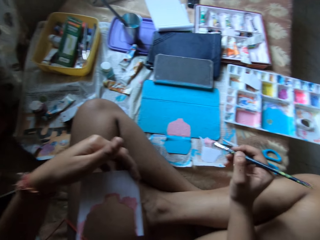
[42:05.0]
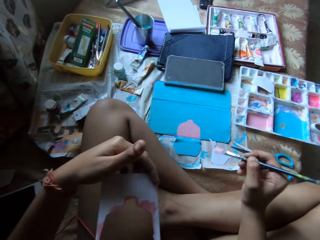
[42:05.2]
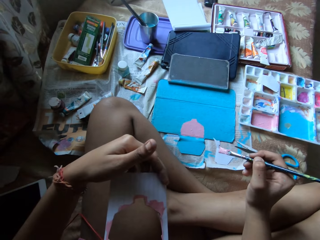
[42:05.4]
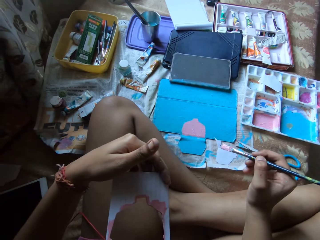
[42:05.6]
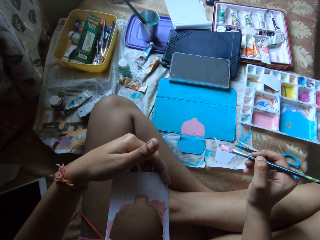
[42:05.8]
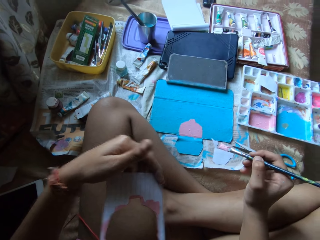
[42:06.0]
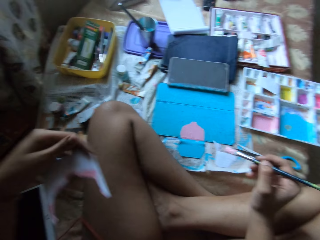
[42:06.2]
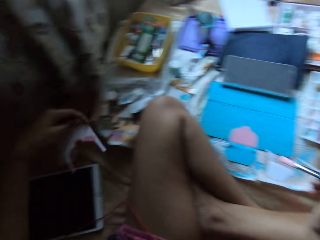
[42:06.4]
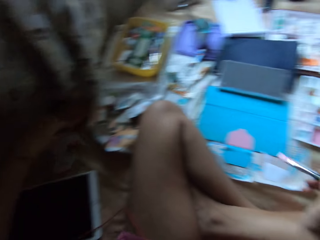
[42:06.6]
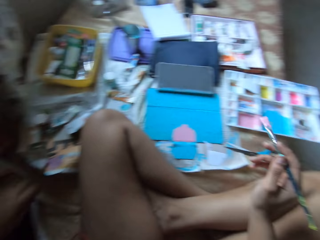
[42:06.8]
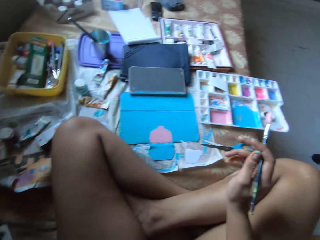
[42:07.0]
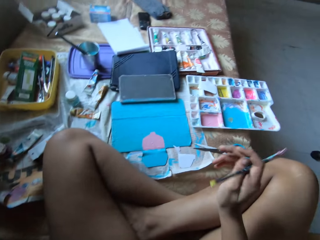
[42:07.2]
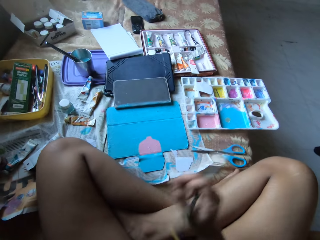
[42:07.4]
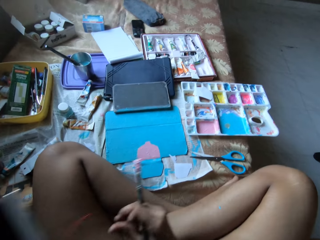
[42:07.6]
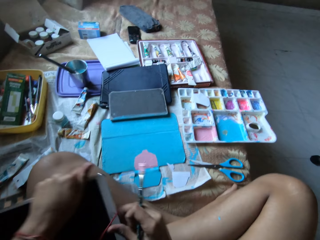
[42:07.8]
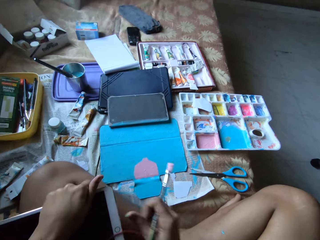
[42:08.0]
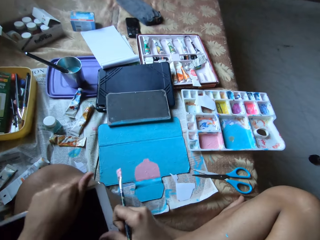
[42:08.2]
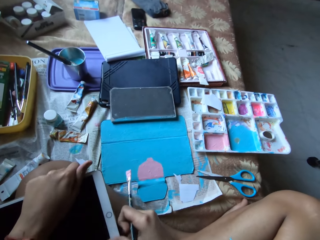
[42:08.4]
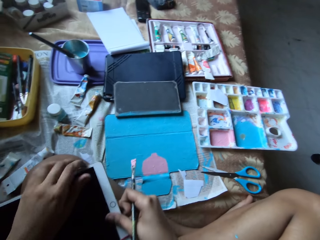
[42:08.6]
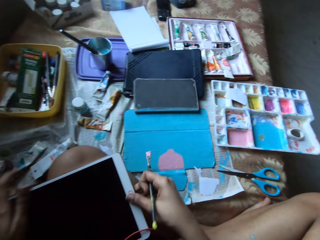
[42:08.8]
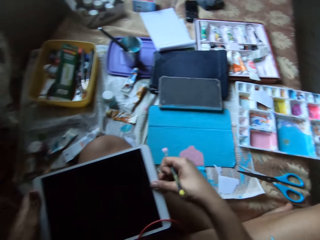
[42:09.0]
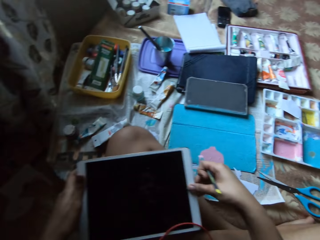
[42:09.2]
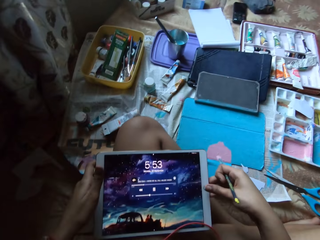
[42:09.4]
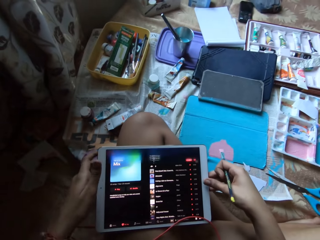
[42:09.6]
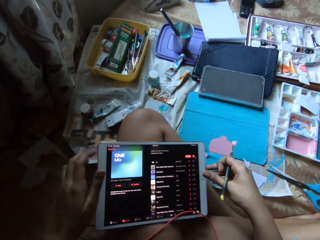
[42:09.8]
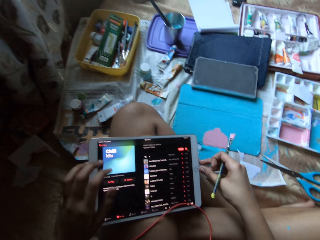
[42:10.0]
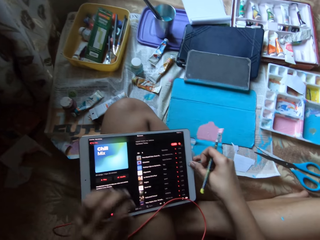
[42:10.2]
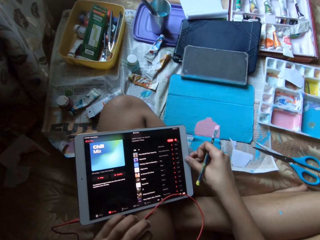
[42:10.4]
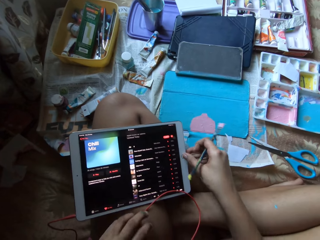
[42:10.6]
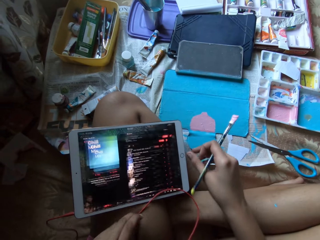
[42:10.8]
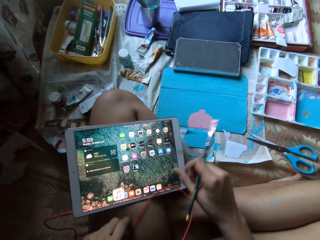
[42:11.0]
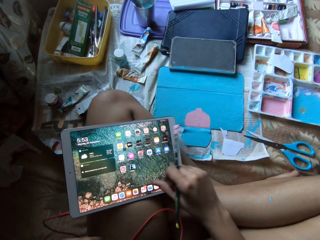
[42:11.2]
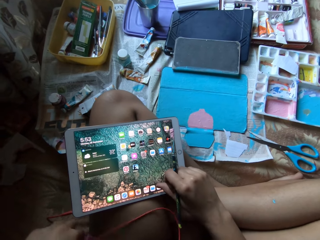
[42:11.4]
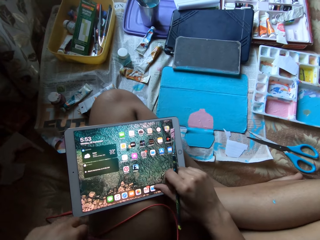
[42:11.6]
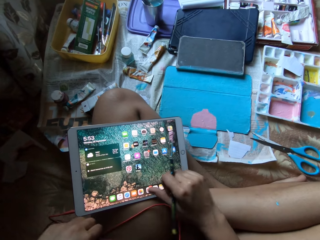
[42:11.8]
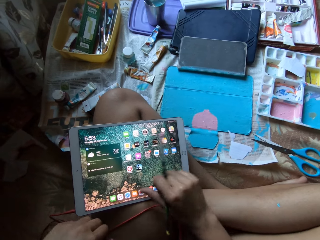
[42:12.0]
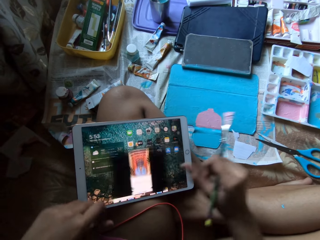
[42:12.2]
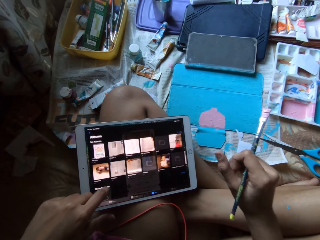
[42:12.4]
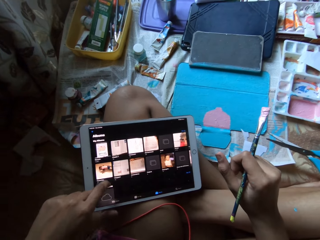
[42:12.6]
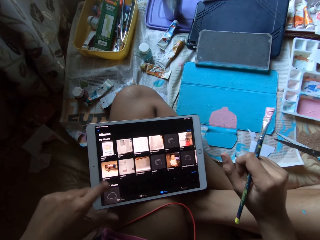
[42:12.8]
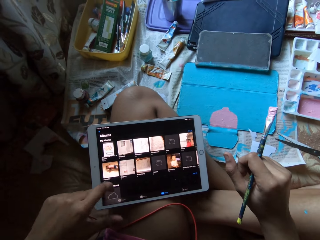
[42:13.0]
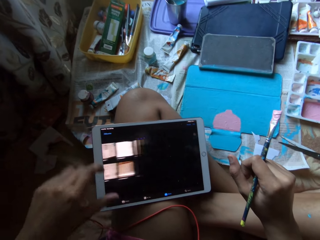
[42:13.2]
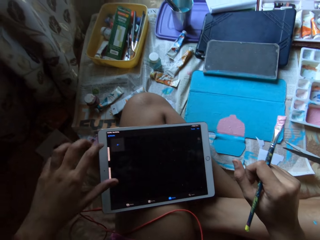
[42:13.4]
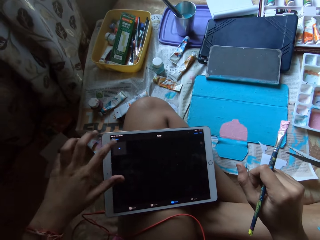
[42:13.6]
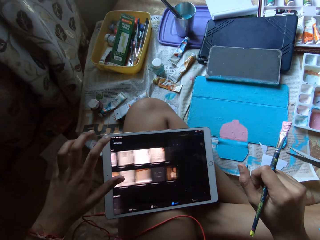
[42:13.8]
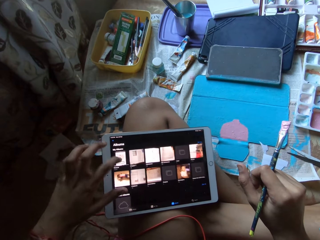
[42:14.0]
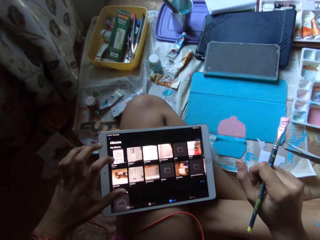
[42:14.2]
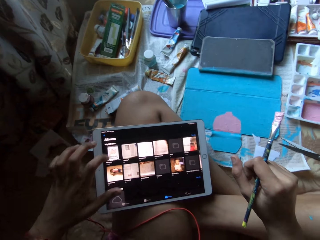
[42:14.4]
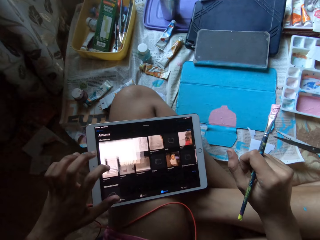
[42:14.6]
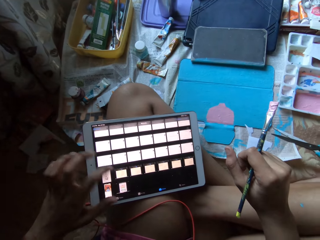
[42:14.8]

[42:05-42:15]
The camera wearer drops the piece of paper on the bed with his left hand. He picks the iPad from the bed with his left hand. He places the iPad on his left leg with his left hand. He operates the iPad with both hands on his thighs.

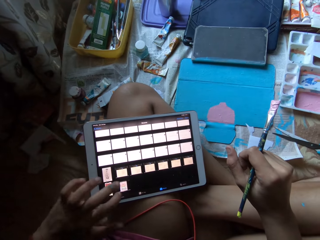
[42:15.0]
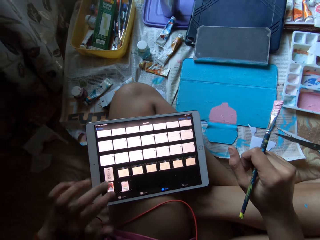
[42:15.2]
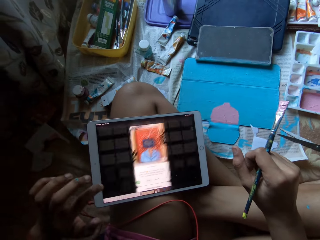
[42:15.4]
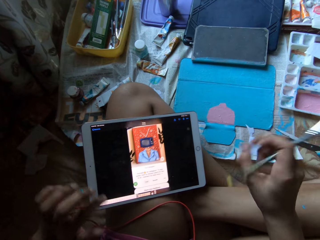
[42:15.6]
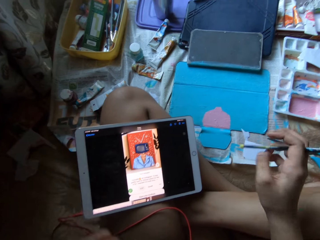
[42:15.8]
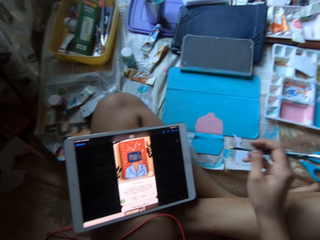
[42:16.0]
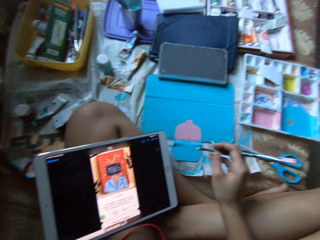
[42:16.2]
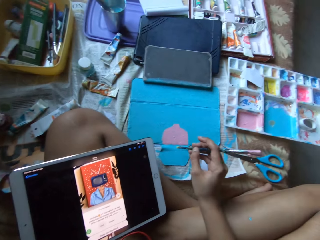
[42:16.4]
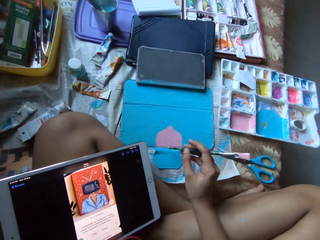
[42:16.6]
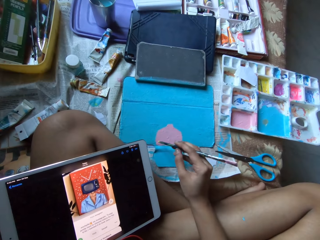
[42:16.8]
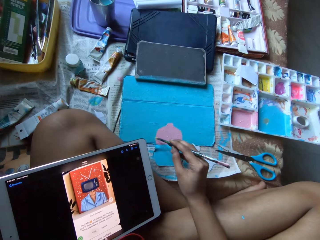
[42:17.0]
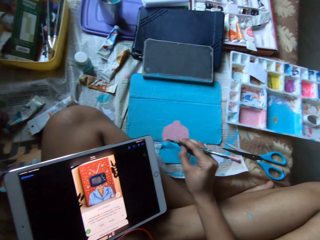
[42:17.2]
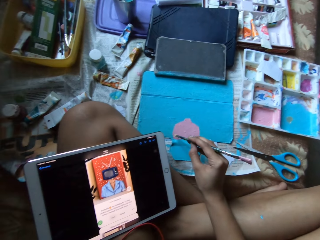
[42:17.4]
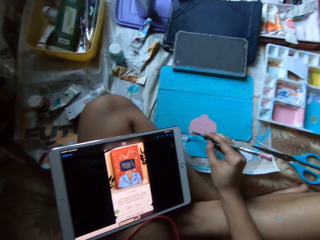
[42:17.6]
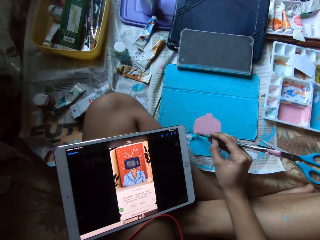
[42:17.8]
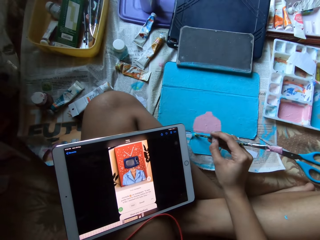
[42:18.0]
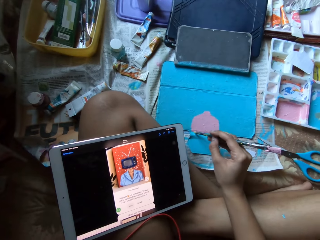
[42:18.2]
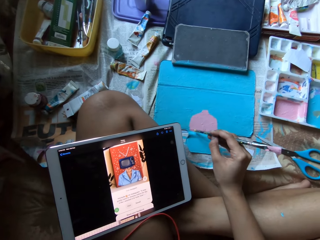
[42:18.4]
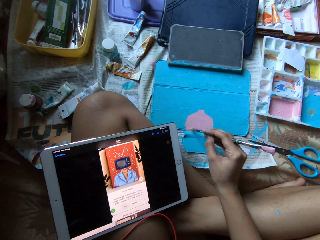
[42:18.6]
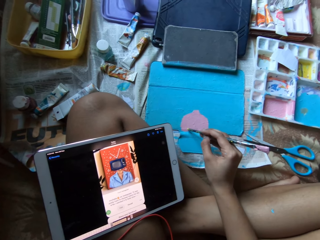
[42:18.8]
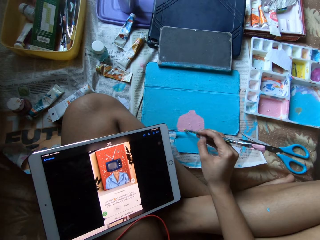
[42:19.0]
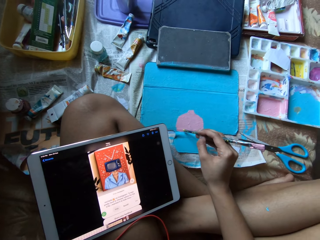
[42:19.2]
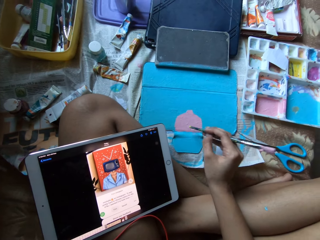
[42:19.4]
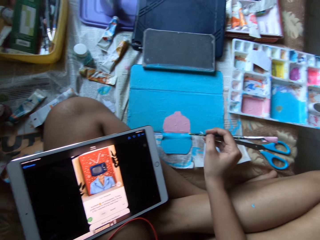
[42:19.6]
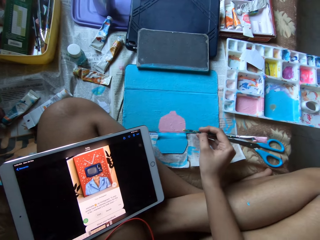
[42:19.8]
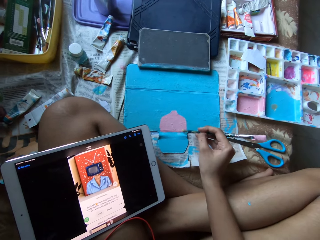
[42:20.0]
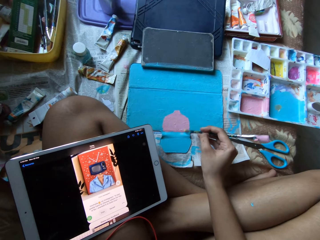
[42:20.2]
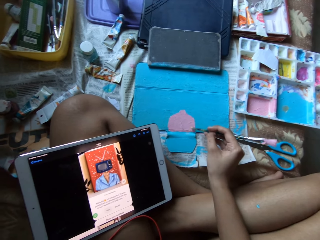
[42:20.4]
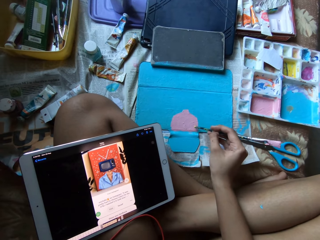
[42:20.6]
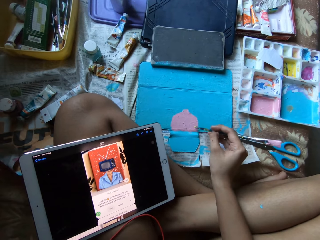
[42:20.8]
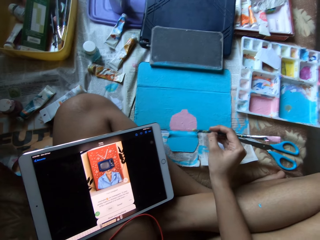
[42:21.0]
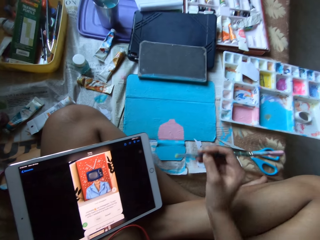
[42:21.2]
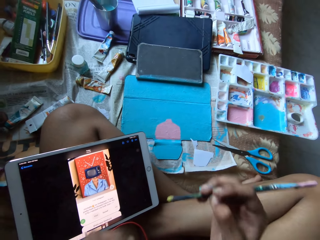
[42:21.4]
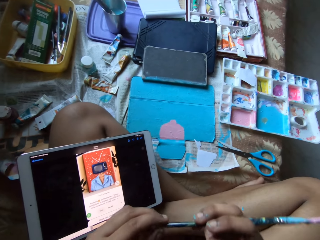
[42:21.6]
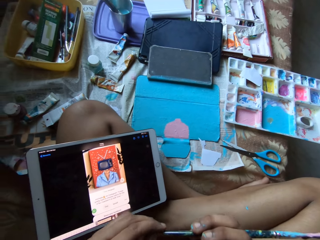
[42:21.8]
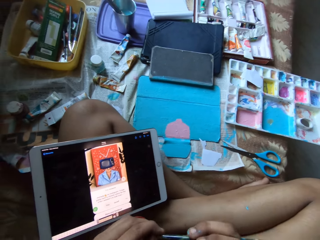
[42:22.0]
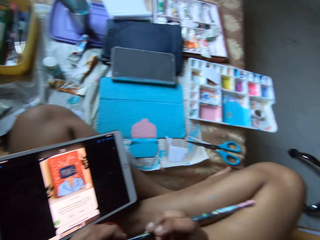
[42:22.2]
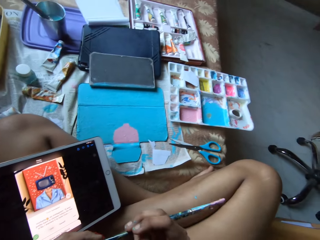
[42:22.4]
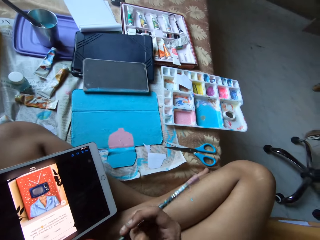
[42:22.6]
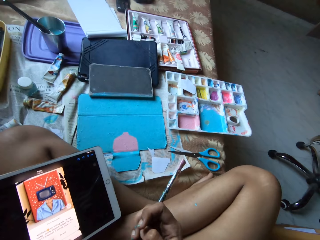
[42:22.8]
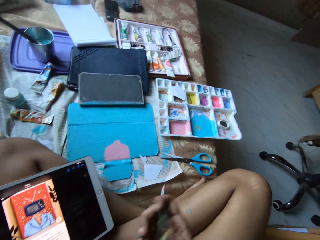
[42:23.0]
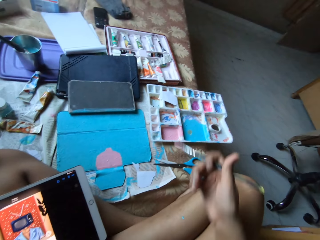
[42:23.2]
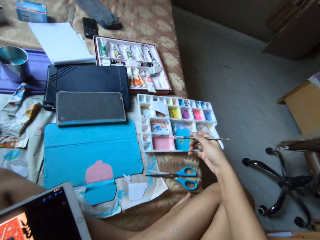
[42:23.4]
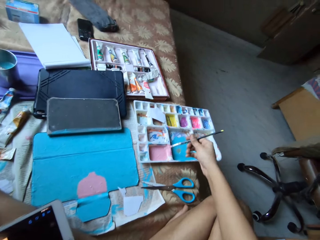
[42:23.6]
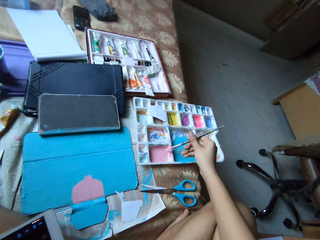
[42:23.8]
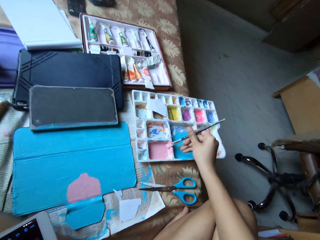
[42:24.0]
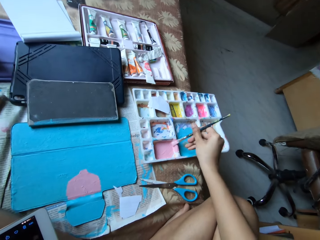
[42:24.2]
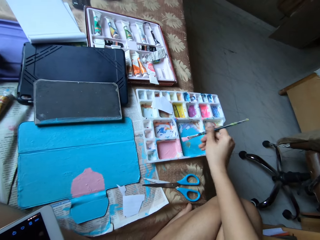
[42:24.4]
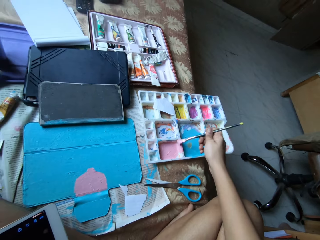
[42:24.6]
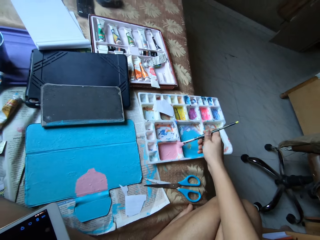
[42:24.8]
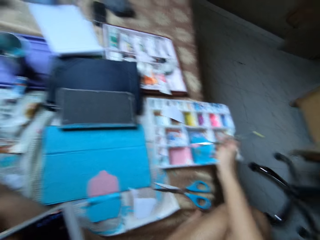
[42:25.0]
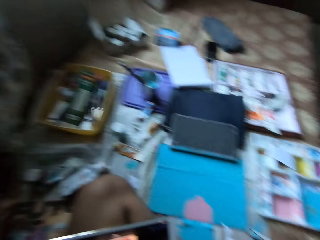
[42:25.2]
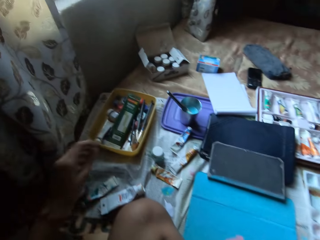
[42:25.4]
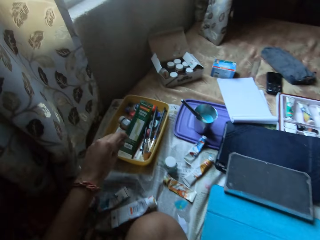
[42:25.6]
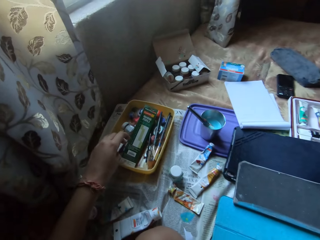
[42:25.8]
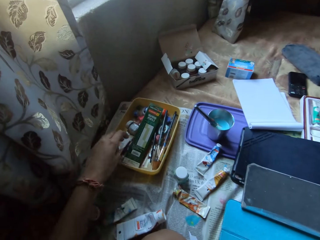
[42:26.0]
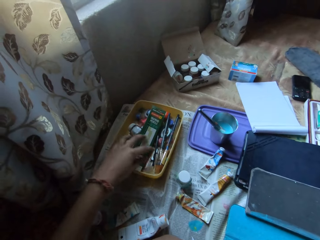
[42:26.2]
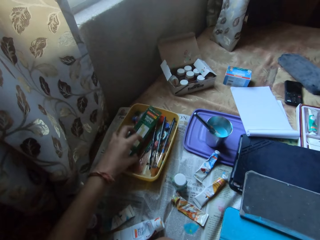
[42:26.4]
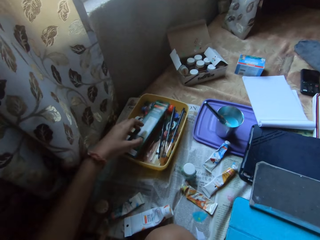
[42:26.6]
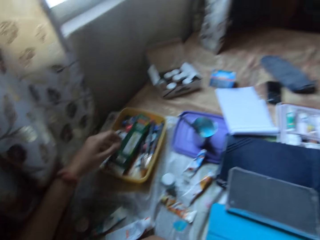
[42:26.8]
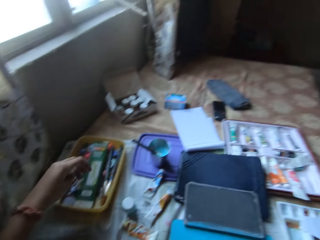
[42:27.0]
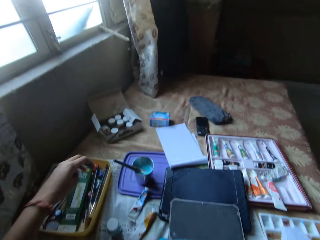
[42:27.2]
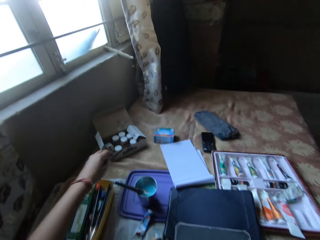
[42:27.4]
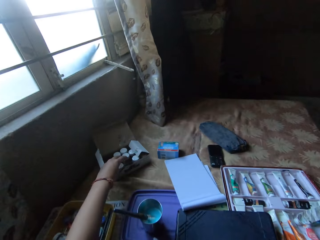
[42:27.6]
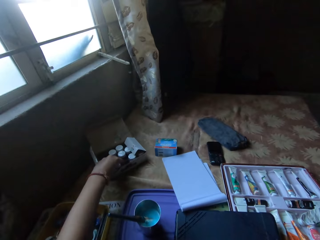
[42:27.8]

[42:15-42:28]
The camera wearer cleans the paint on the case with the paint brush in his right hand. He paints on the tablet cover with the paint brush. He cleans the paint on the paint brush in his right hand with his left hand. He stares at the paints on the tablet cover. He wipes the paint brush on the palette with his right hand. He looks around. He moves tools in a container on the bed with his left hand.
